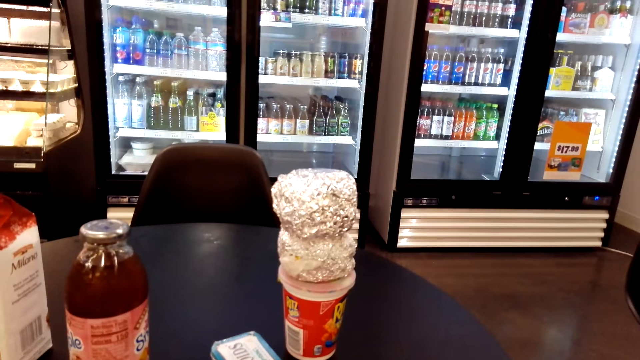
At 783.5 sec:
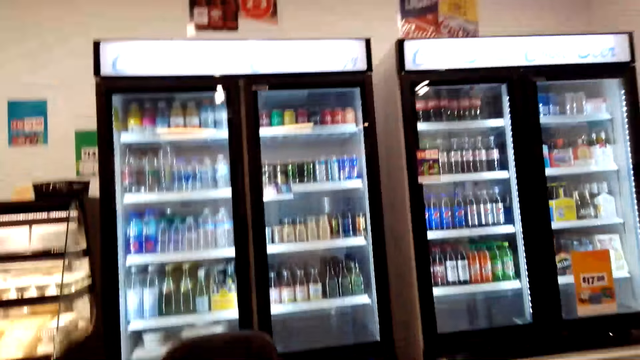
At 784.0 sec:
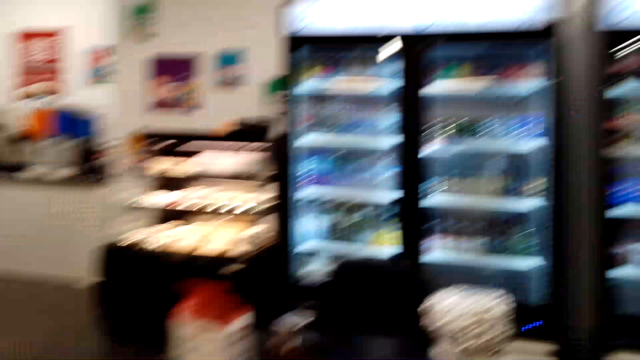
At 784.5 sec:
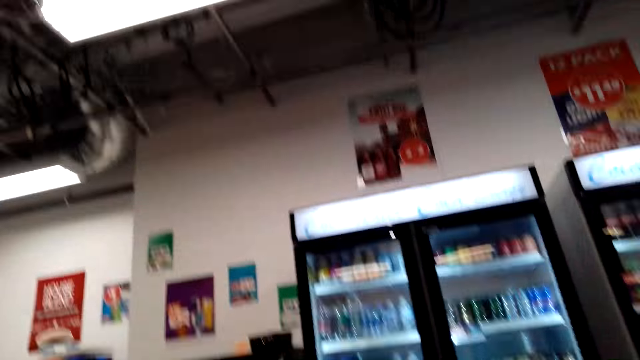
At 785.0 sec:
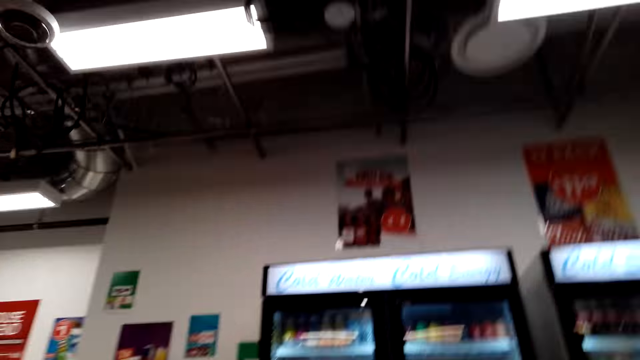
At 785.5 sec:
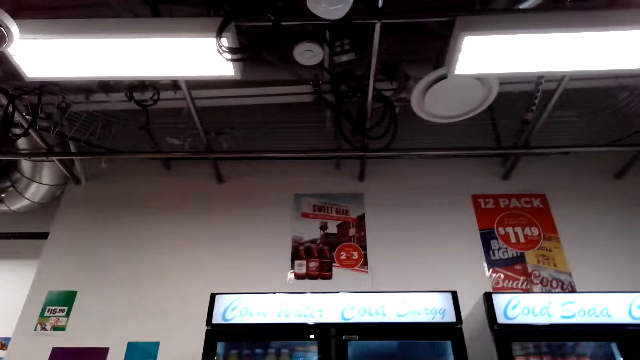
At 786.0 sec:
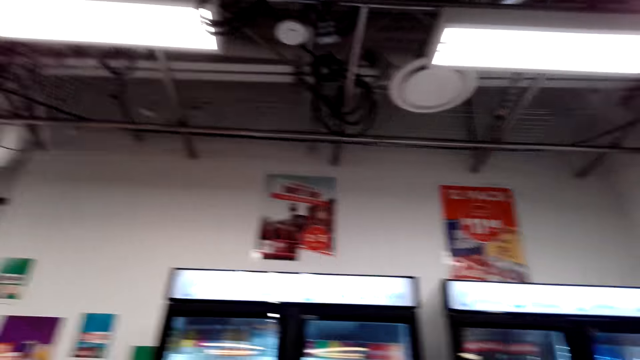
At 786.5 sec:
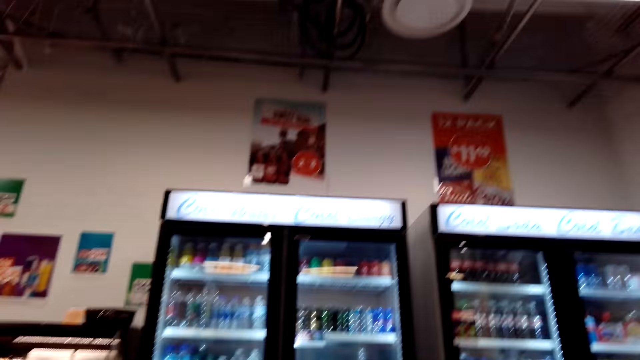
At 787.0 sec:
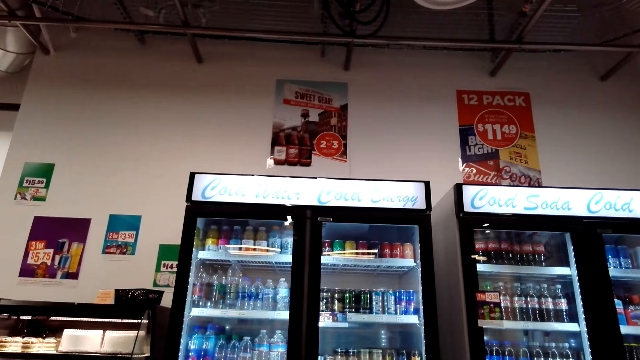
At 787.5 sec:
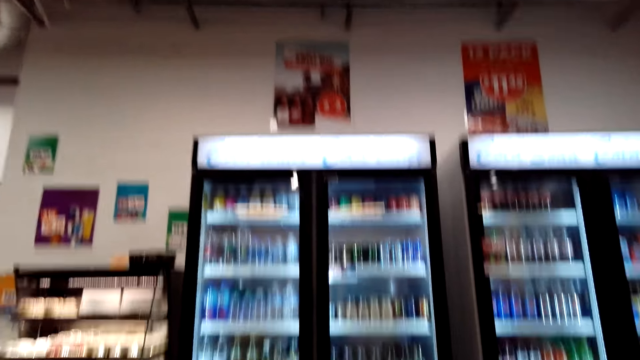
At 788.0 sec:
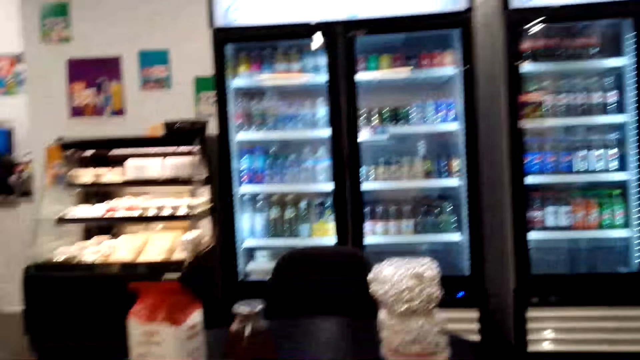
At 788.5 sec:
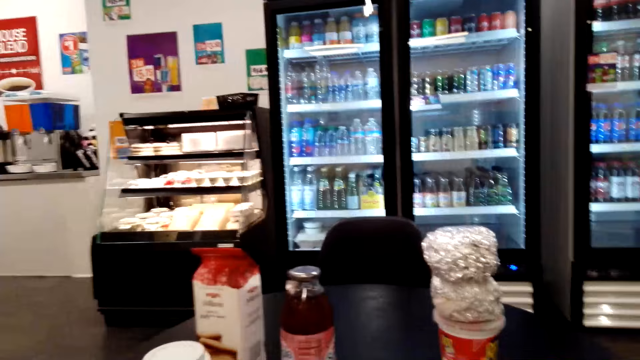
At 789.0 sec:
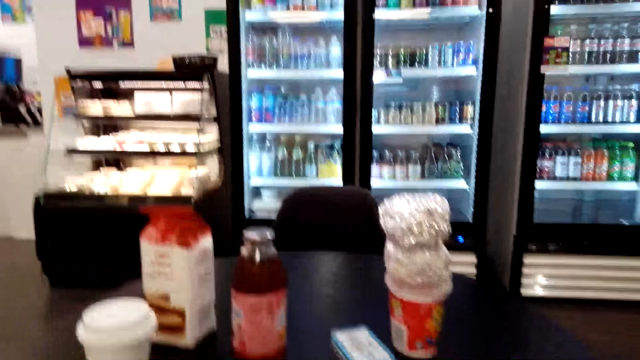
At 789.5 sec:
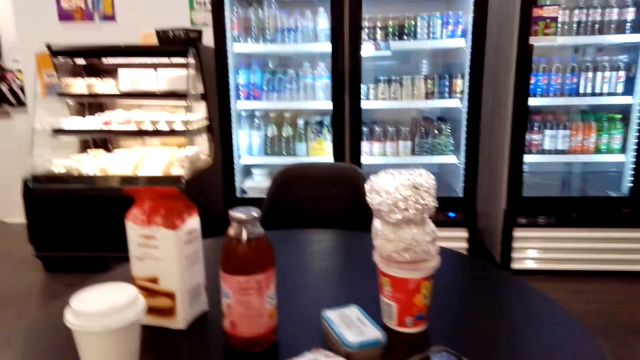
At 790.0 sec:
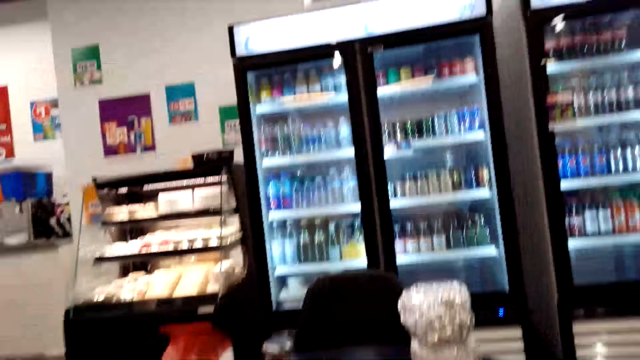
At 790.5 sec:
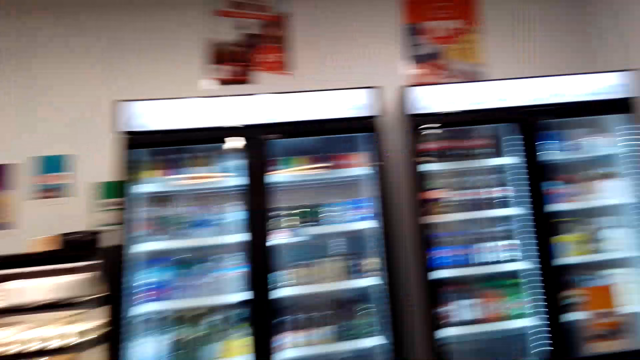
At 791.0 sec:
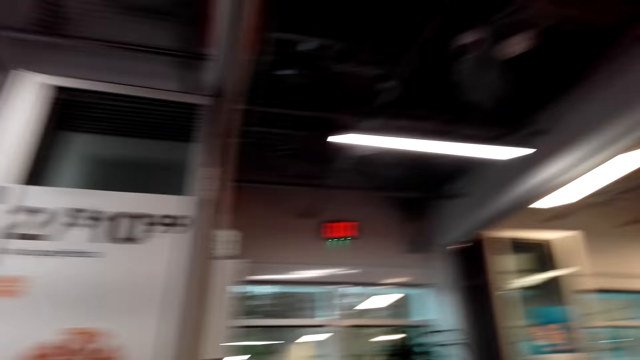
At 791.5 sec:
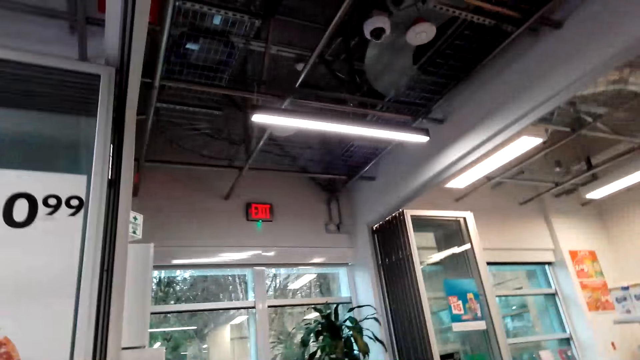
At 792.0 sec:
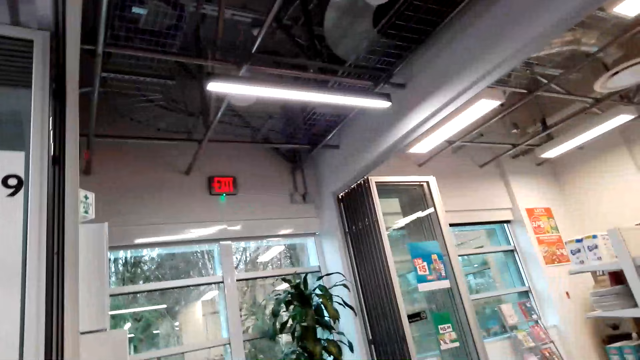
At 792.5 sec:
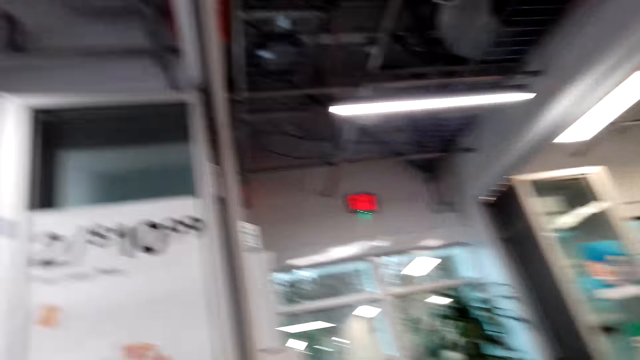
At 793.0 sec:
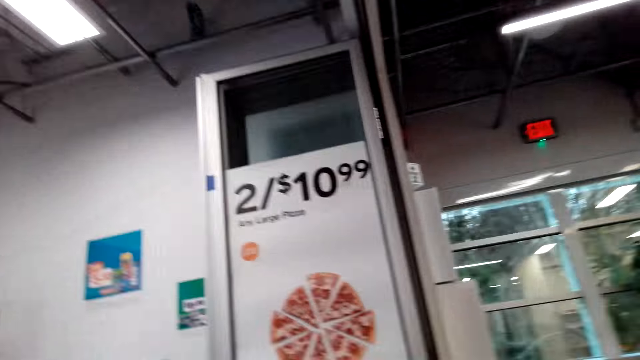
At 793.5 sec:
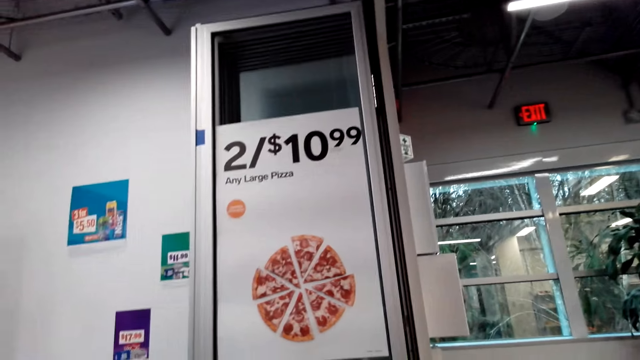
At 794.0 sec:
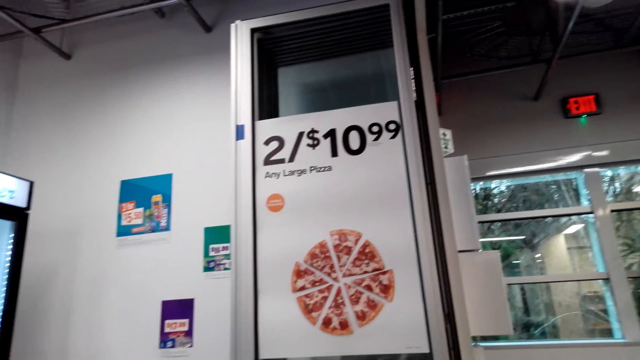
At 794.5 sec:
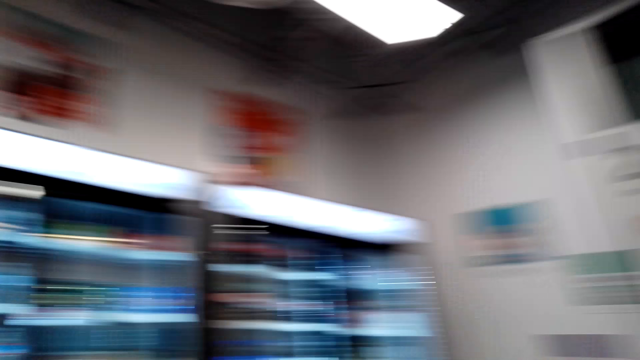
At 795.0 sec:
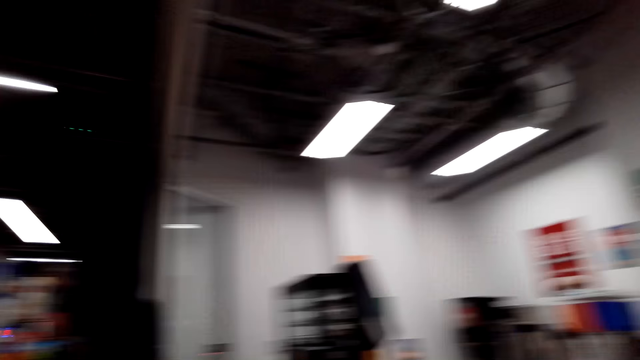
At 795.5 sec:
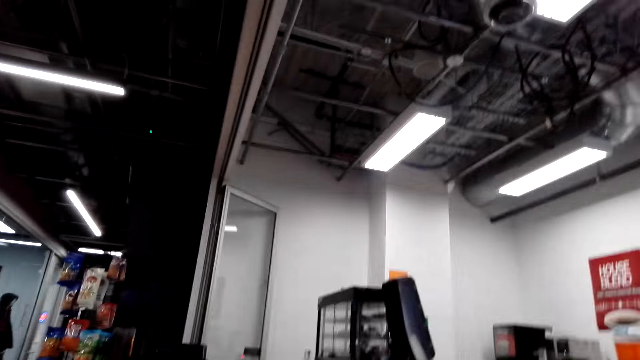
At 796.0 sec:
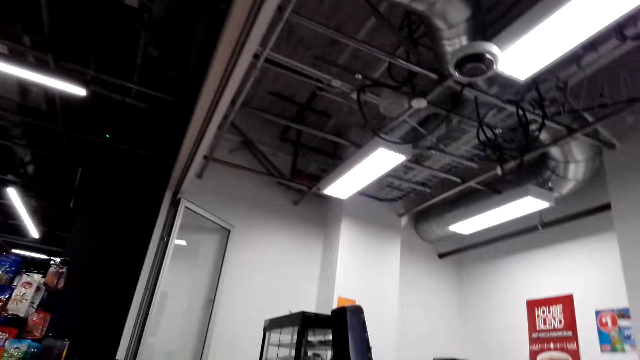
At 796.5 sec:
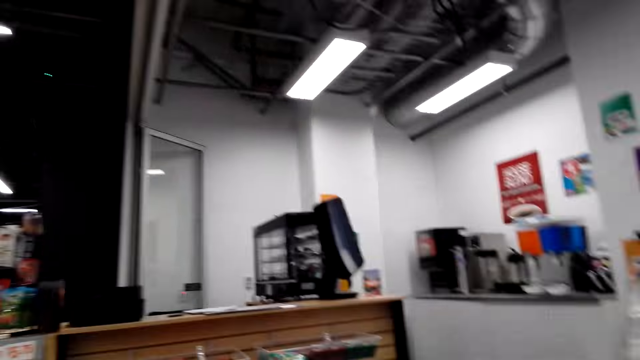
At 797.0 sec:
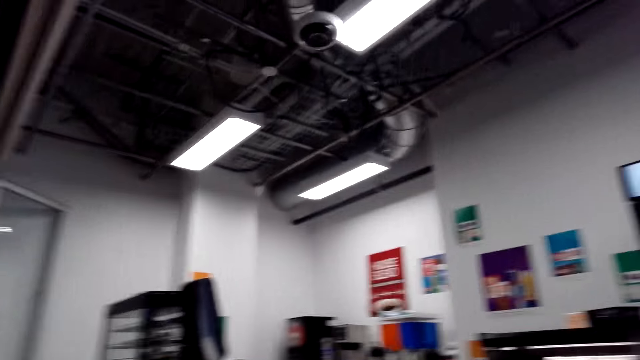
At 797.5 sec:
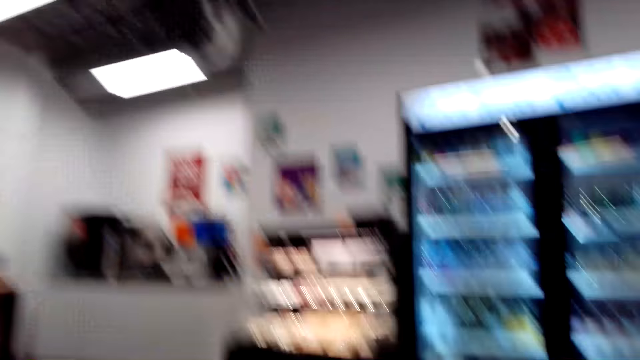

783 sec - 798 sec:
The camera wearer looks at the fridges. They look at the top. They look around. They look at the price. They look around.

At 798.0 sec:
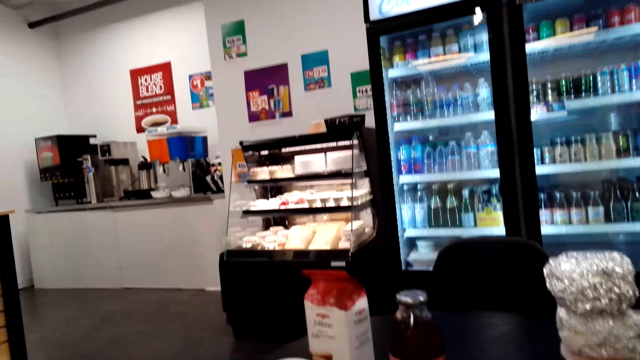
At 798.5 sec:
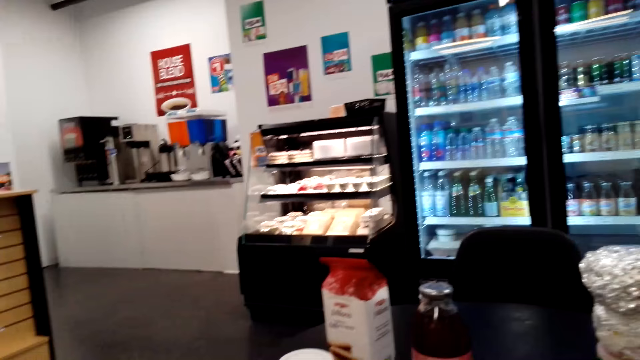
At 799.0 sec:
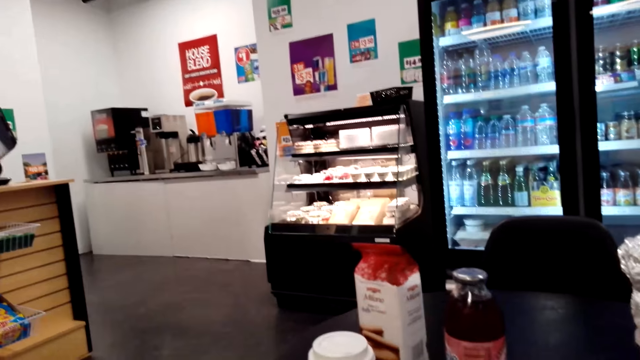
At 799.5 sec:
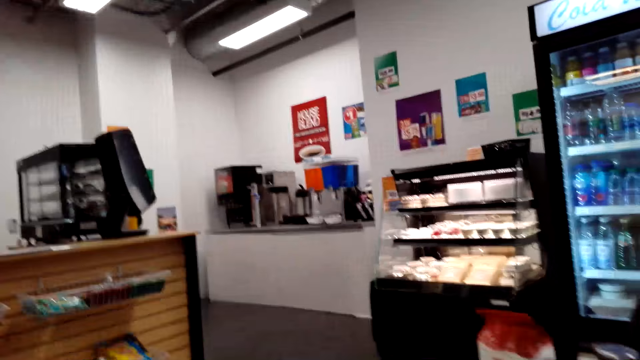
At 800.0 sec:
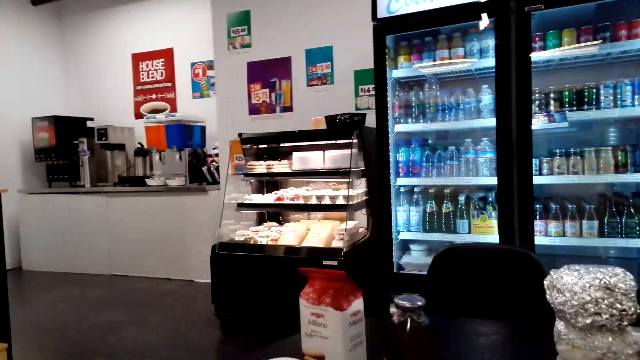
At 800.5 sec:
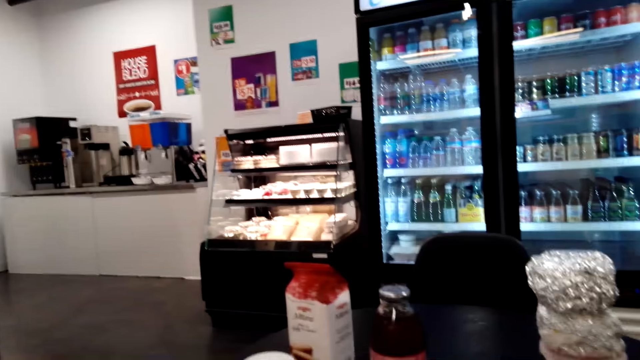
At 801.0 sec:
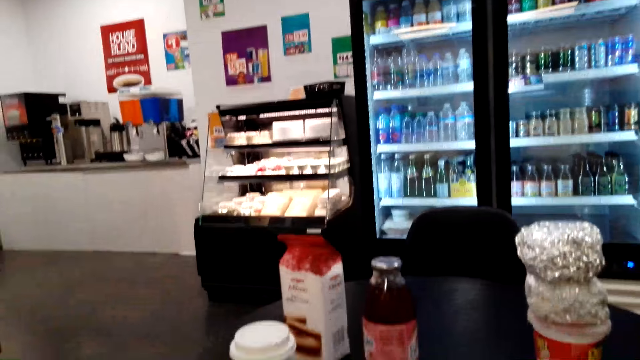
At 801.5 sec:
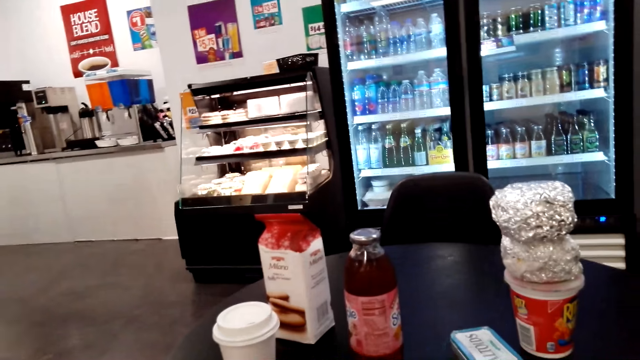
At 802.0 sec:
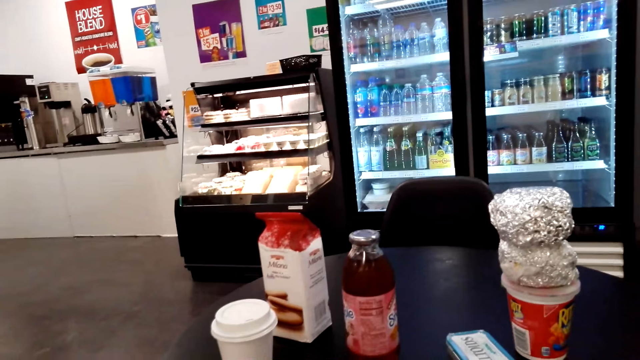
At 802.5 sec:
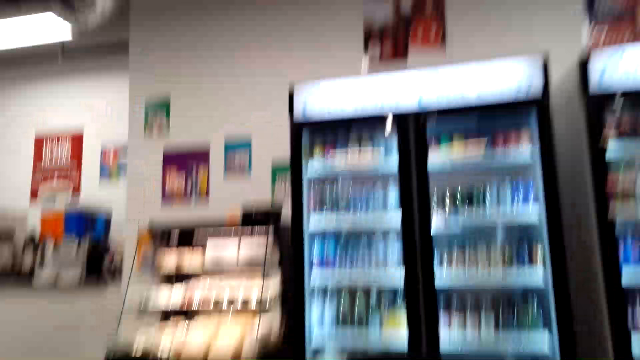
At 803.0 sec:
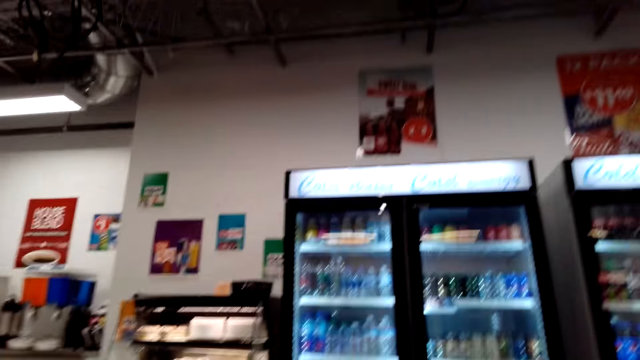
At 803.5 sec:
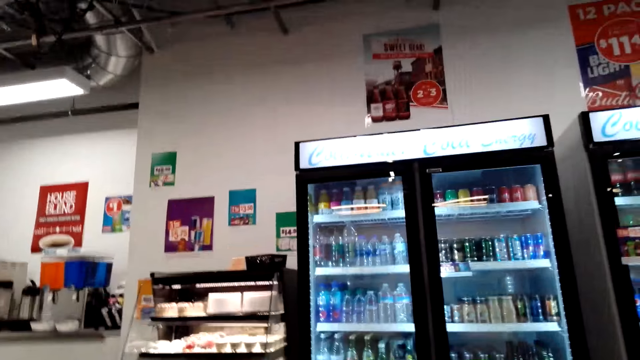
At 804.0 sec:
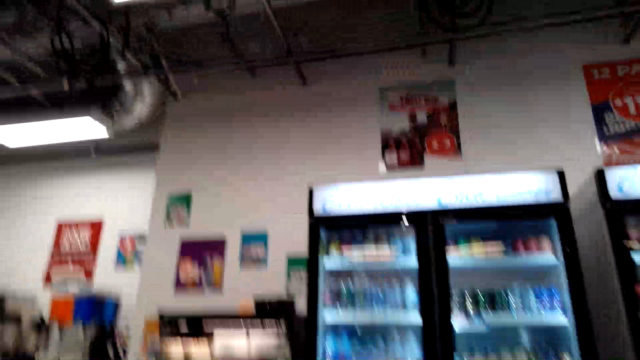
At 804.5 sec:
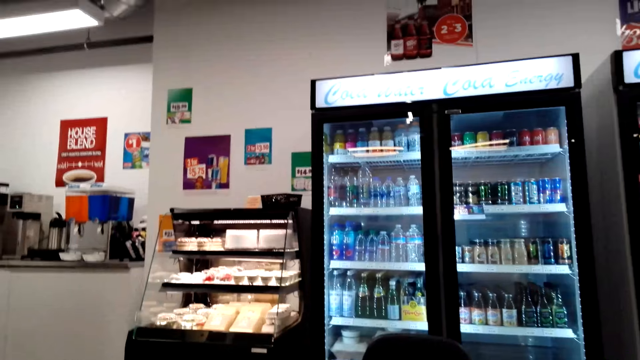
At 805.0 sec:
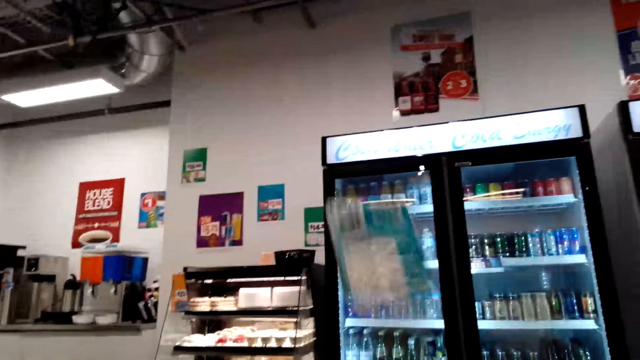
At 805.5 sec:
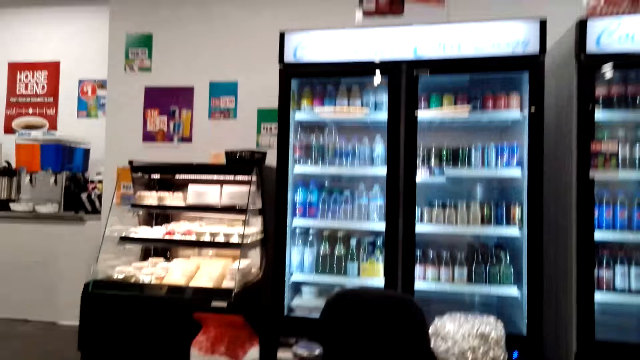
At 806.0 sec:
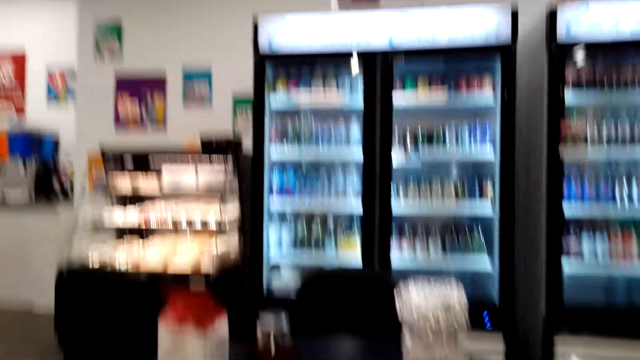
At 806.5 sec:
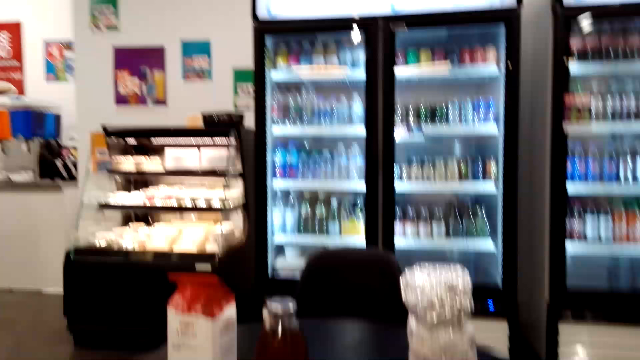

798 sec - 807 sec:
The camera wearer throws the items up and down.
